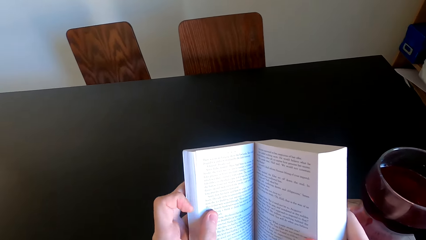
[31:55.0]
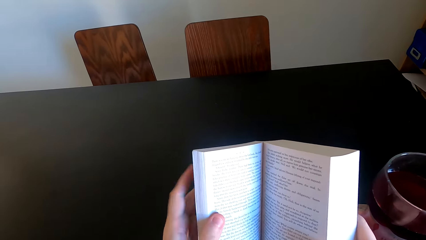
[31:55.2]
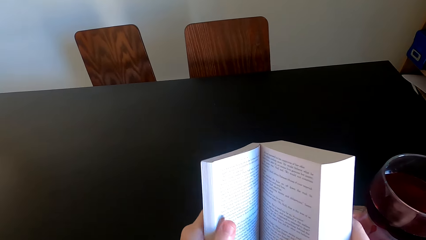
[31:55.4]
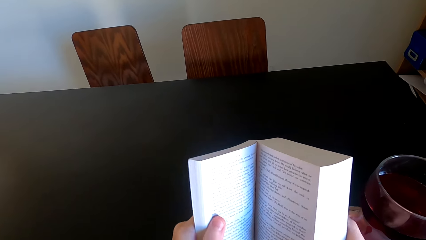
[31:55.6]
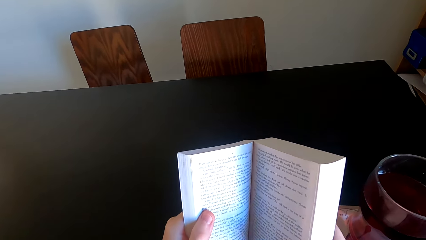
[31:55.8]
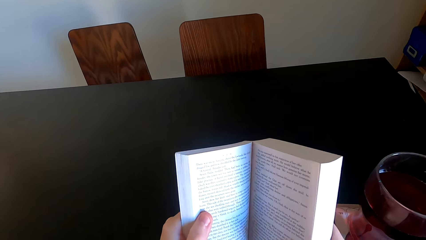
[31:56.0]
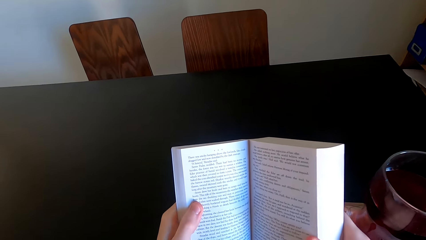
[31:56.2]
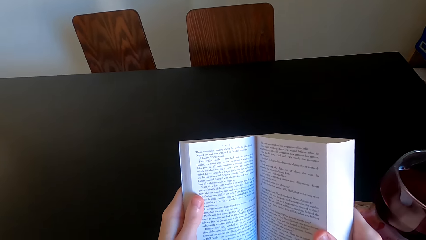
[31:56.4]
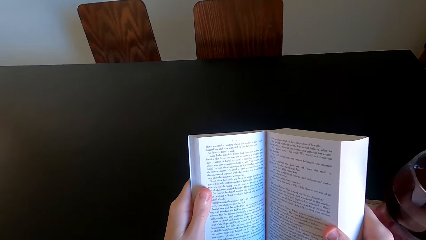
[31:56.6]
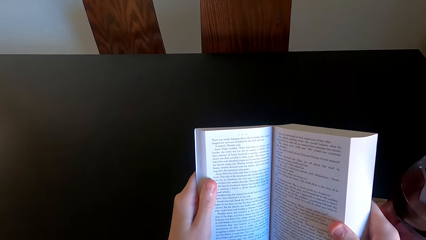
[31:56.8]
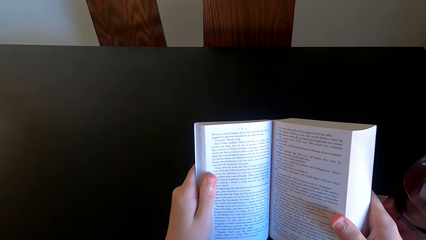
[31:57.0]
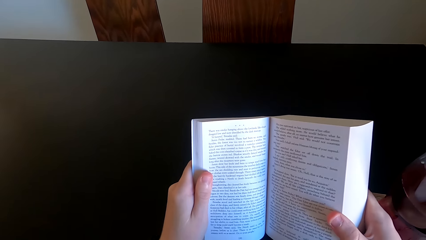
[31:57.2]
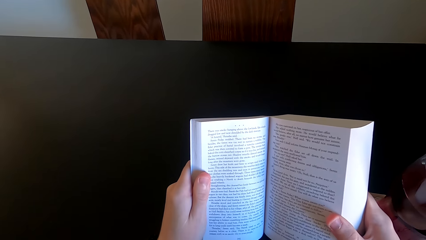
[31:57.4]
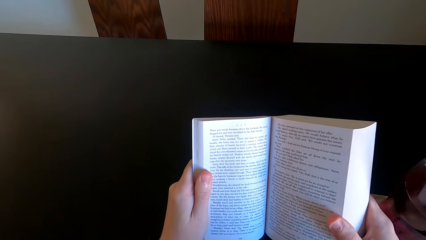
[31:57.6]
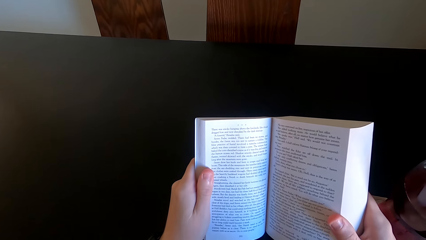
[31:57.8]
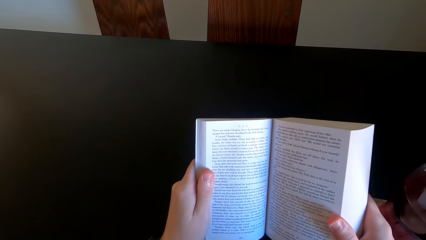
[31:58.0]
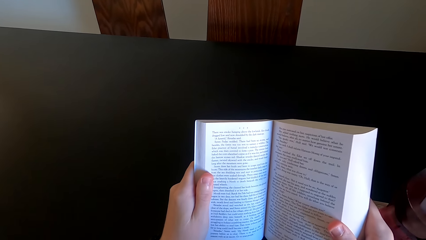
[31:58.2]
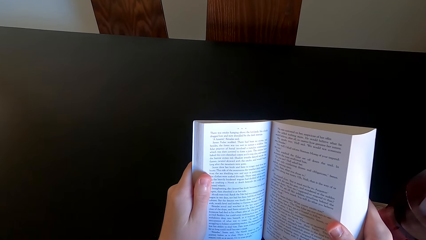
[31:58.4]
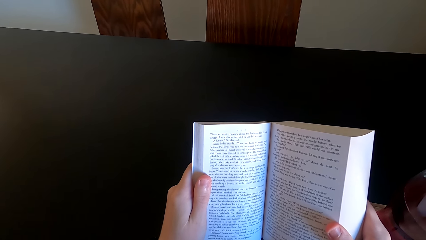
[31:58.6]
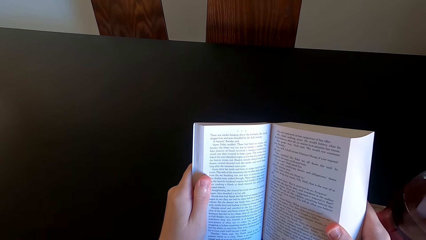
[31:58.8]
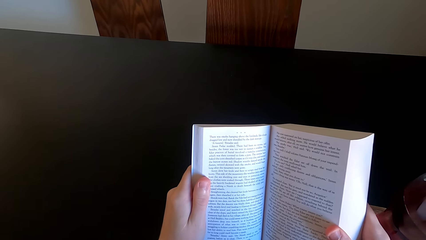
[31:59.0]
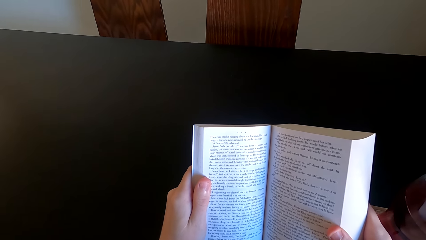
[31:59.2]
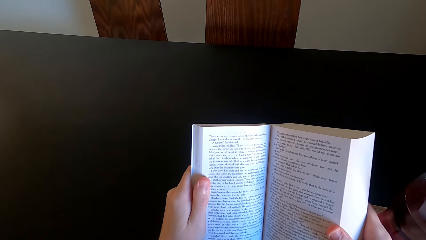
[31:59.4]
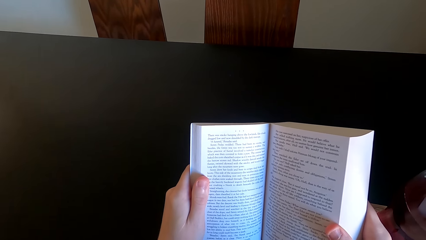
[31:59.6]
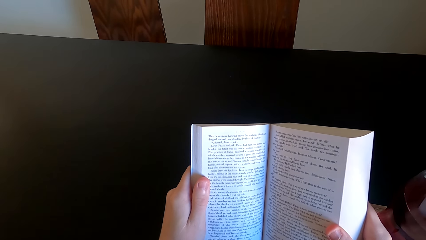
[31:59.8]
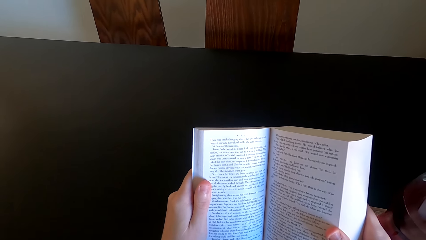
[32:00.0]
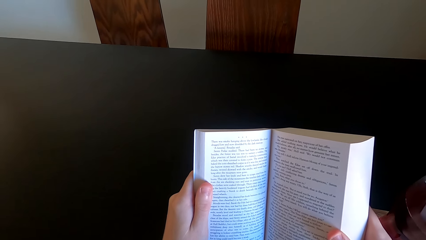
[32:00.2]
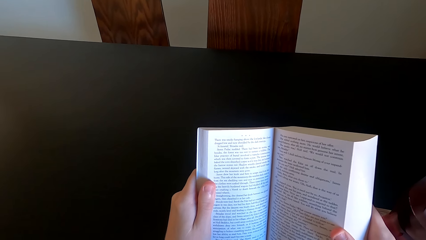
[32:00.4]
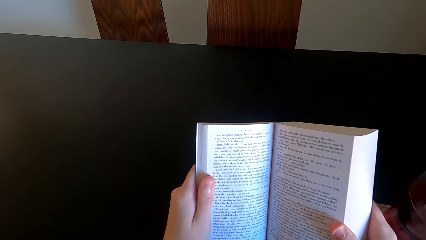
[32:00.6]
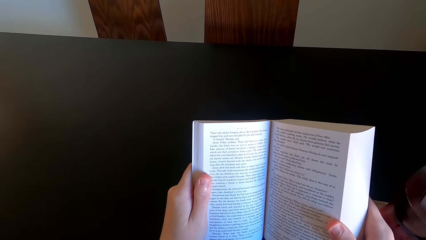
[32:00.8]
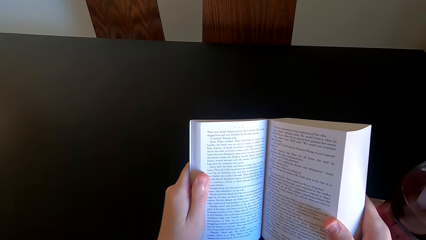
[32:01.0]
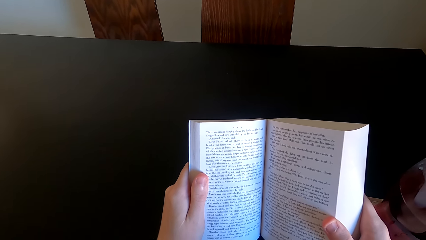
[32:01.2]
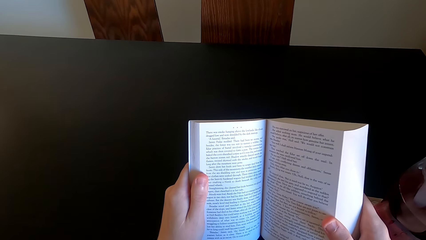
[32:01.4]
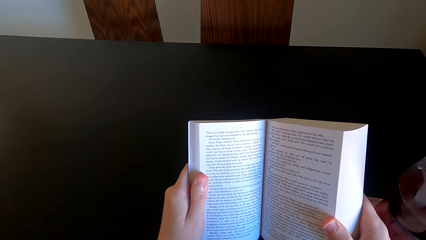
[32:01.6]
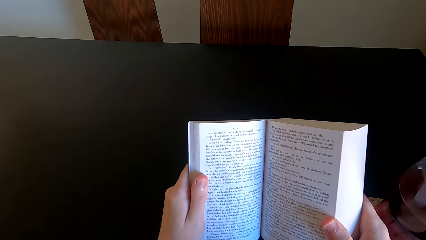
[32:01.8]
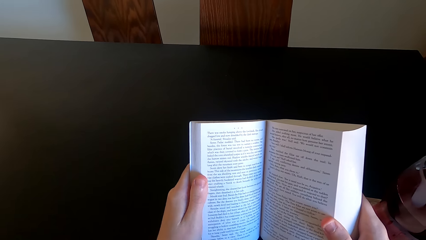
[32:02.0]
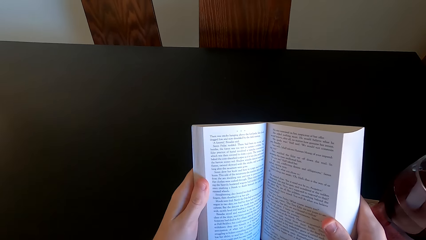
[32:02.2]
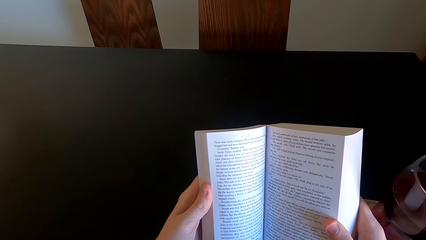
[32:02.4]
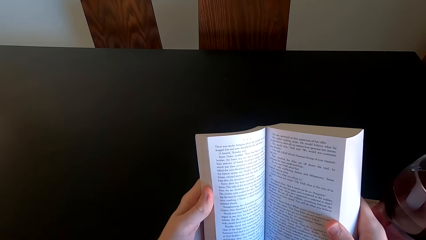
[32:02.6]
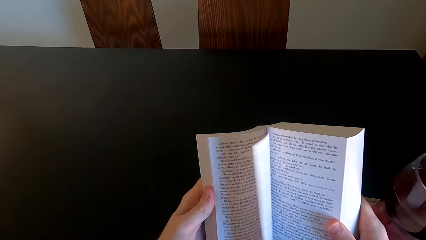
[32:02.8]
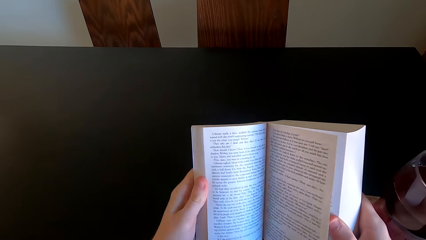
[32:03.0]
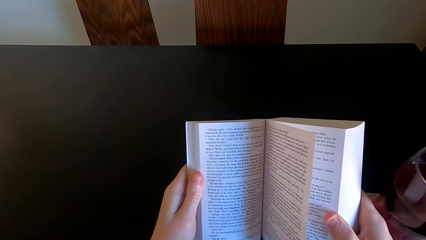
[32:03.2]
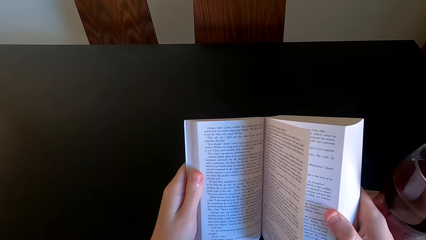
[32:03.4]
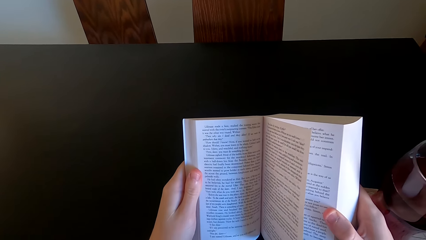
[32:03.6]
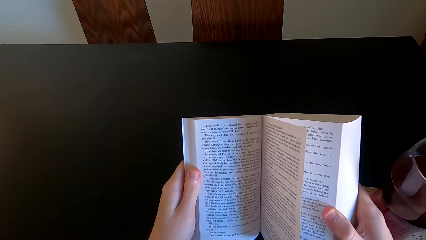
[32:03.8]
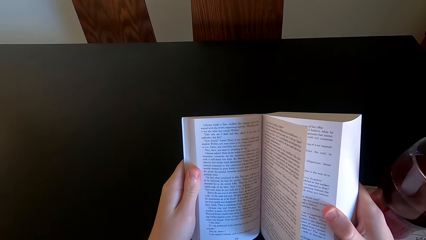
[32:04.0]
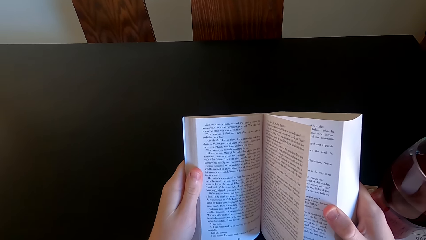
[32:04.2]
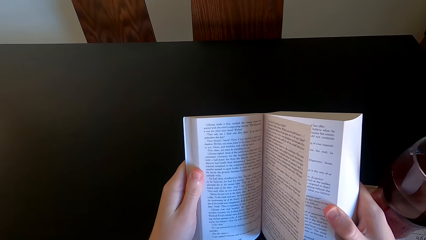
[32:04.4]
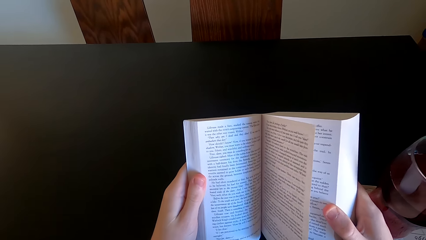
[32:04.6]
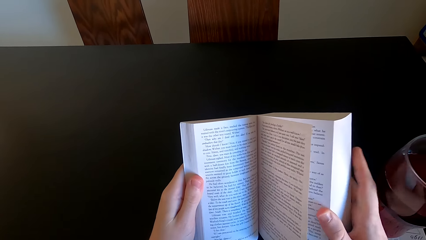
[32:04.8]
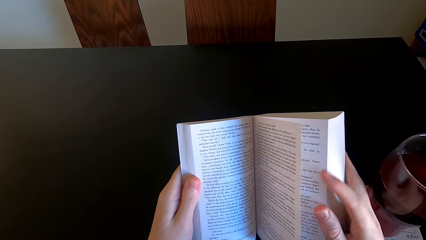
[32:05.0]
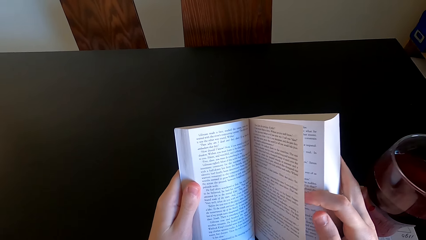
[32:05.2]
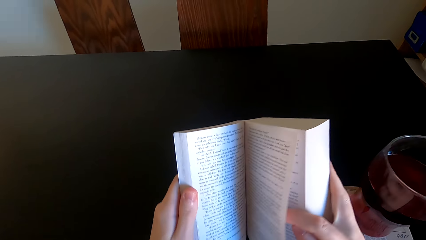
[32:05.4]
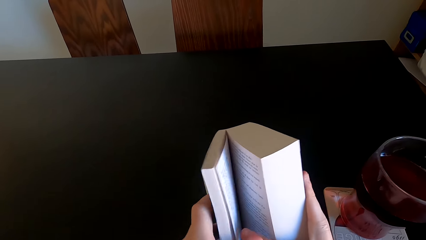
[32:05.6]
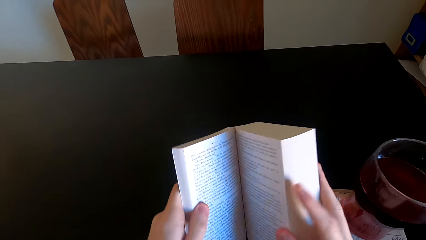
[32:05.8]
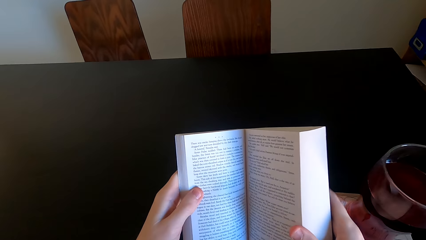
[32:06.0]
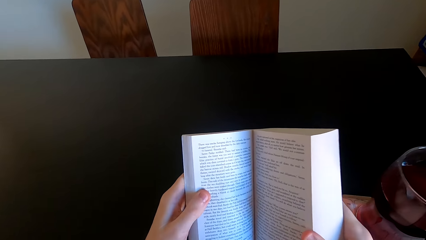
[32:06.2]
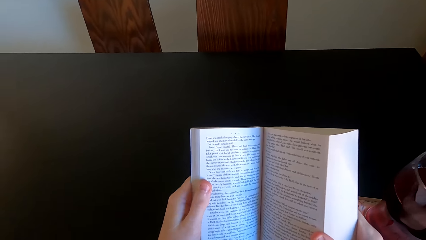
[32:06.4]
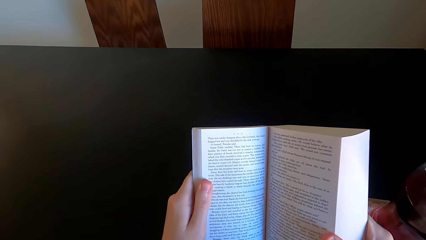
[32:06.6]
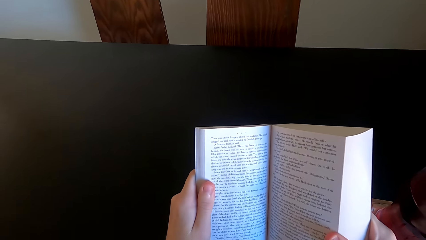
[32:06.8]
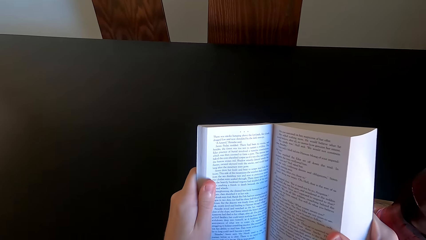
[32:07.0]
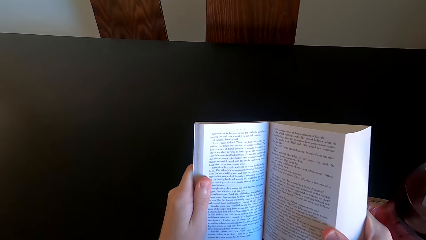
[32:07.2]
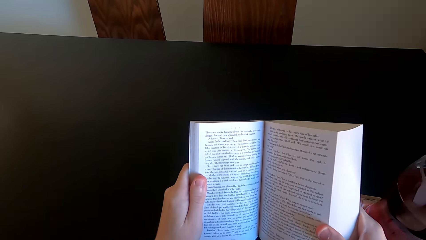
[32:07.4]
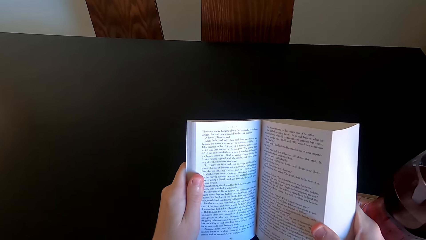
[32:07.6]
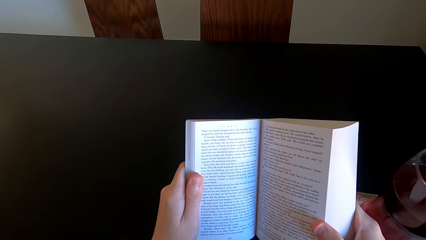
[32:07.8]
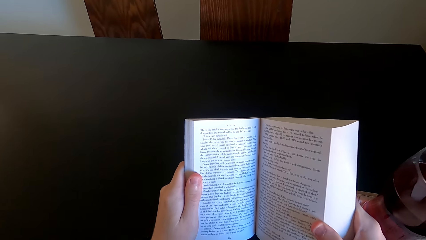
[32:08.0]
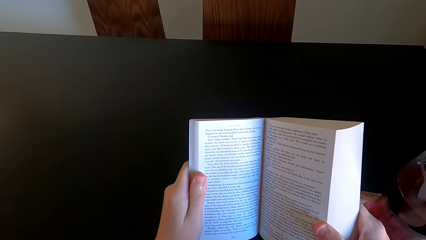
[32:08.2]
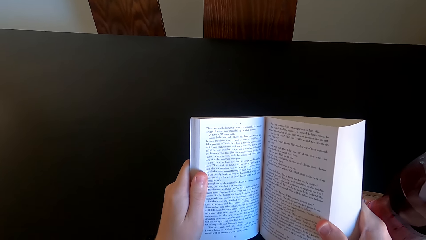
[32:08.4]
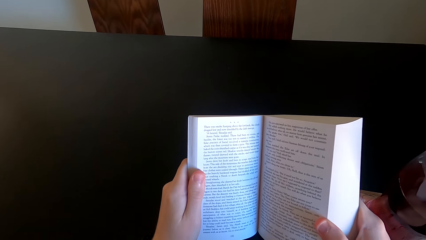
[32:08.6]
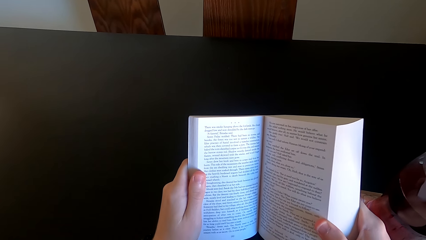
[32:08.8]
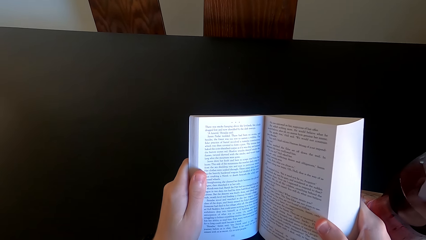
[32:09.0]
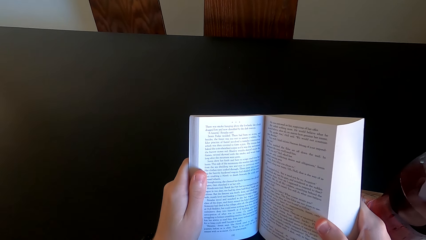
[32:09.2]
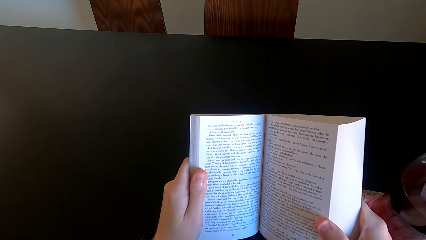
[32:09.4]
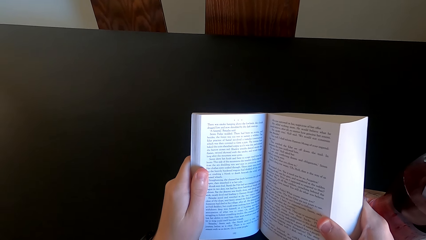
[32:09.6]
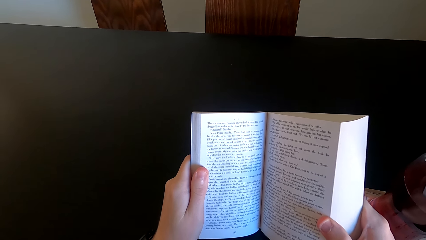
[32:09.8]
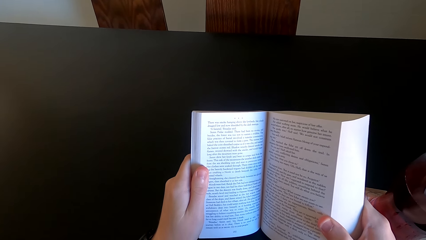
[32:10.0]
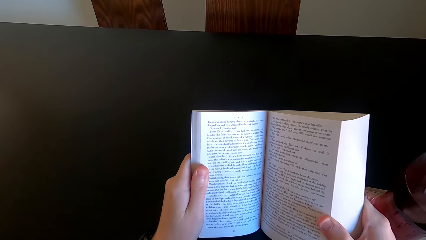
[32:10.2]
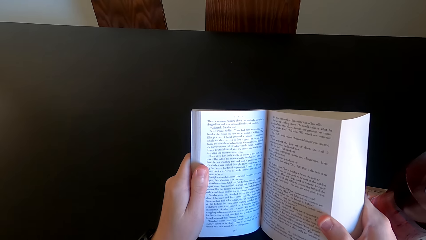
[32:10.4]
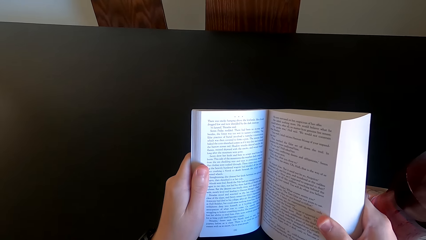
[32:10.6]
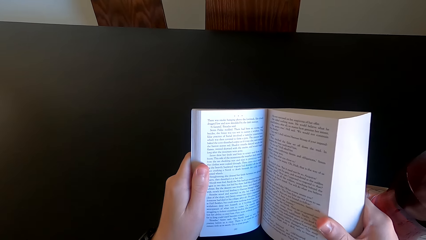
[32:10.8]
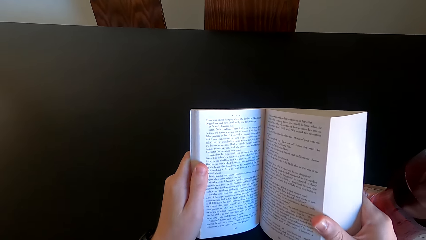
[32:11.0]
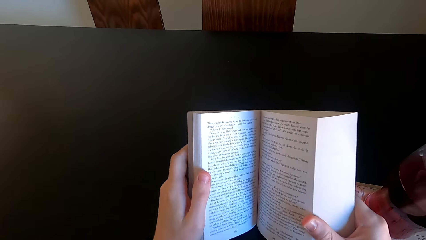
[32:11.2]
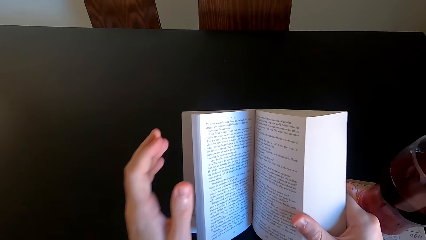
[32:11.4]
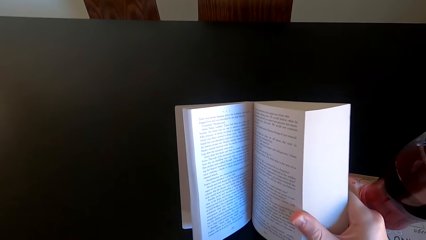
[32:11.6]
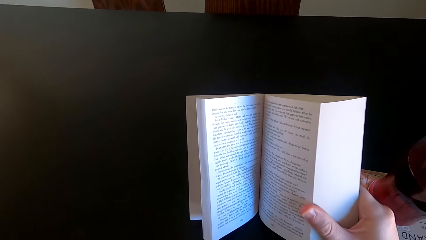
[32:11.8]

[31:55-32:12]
The camera wearer continues to read the novel or book. They open the previous page, open the next page, and read the book.
